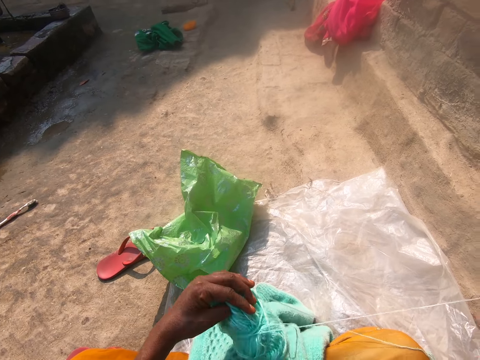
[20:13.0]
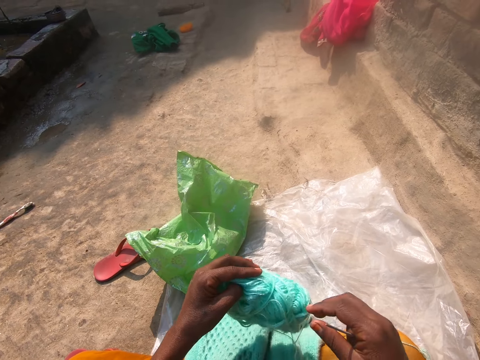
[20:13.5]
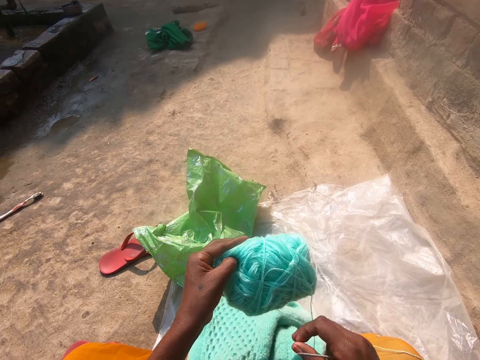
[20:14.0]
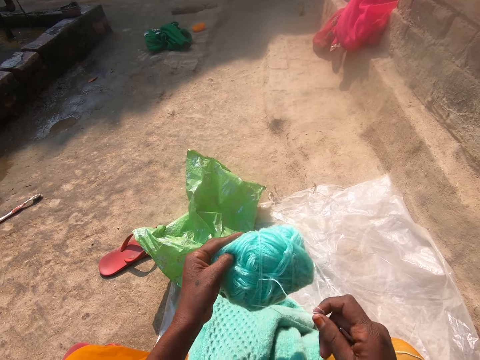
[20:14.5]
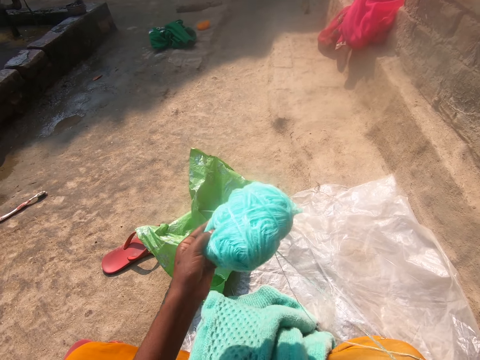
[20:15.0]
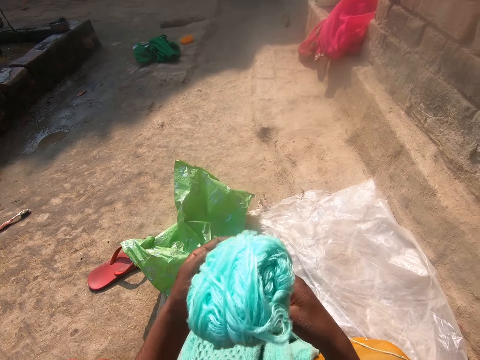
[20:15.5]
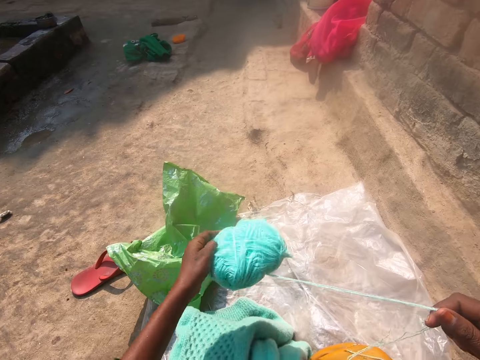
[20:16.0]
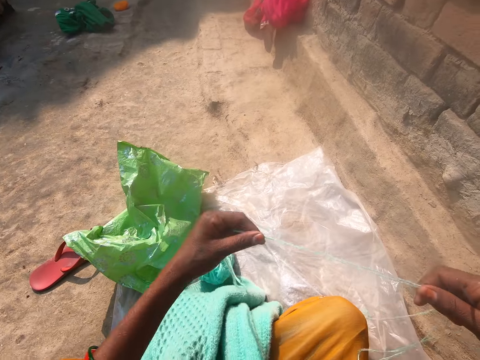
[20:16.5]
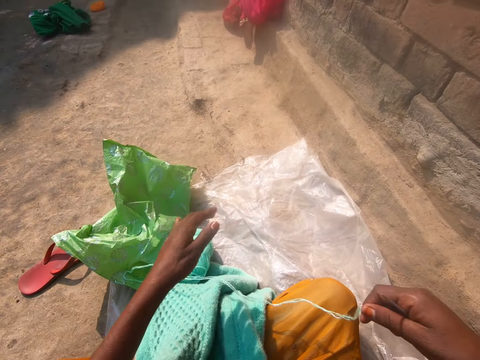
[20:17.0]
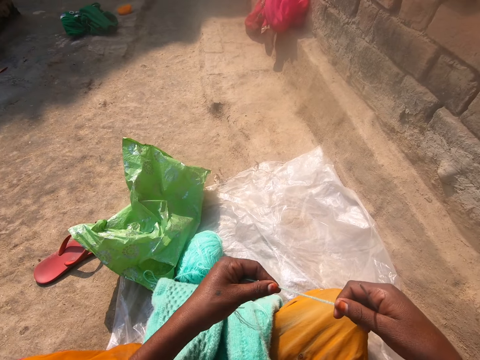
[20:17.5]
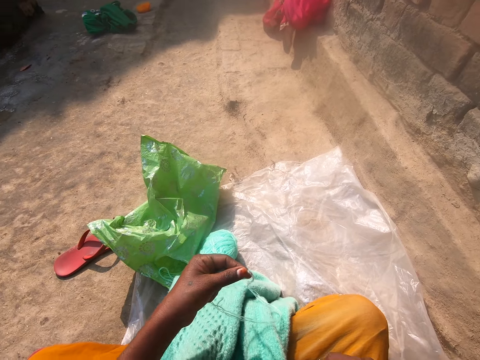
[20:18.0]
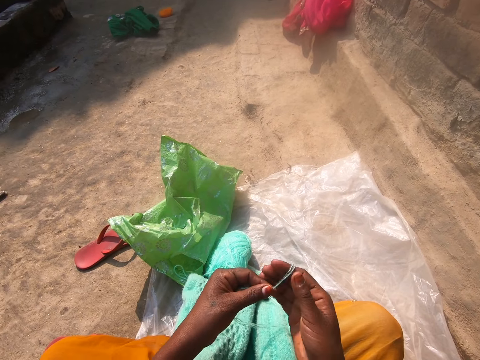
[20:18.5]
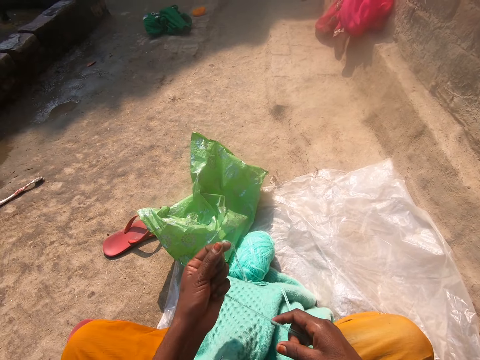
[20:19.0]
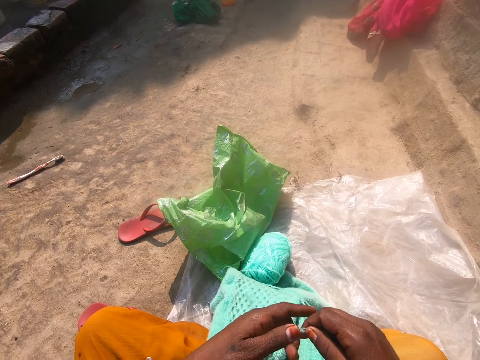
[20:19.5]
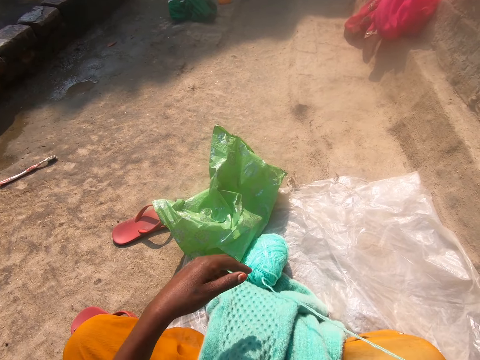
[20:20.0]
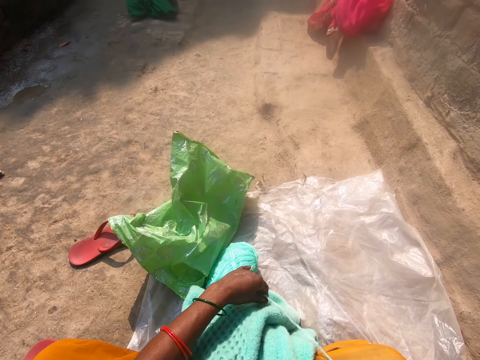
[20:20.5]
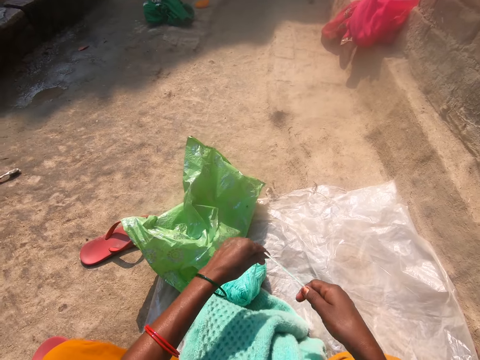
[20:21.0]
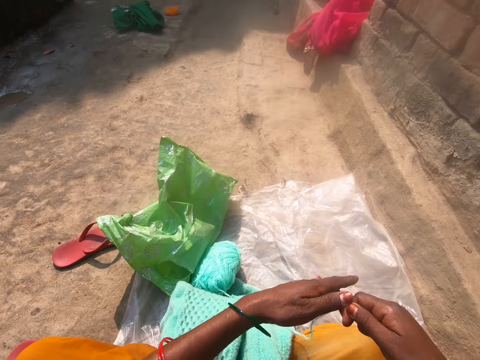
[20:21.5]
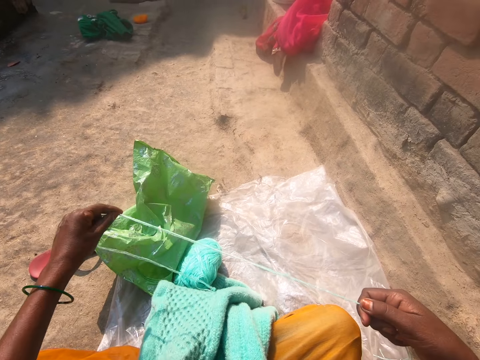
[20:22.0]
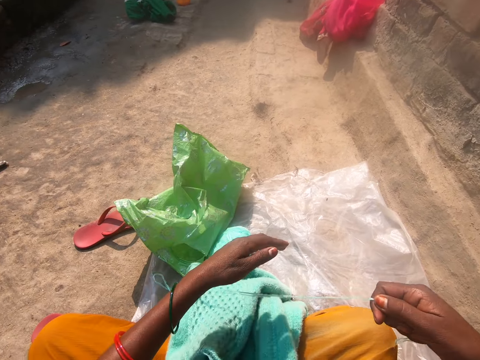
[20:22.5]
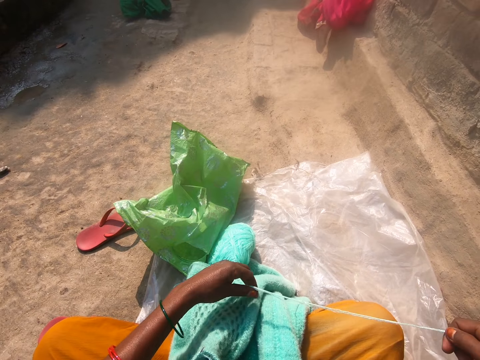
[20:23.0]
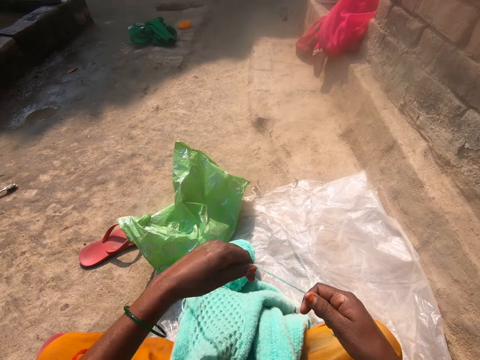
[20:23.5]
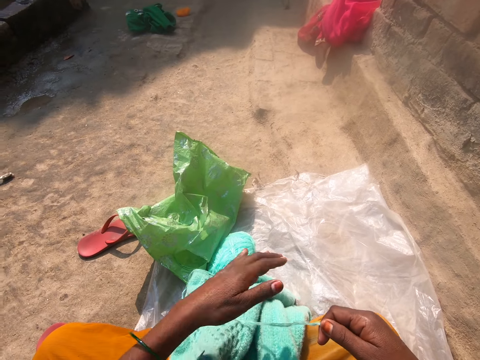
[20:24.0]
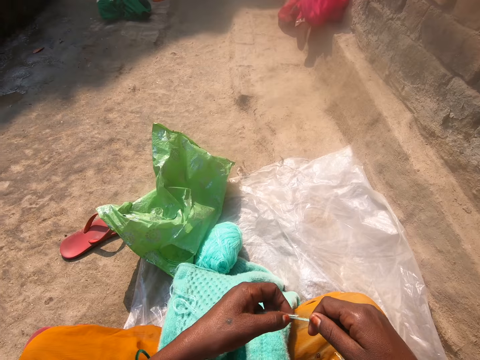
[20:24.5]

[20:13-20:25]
The camera wearer drops the yarn on the floor. She stretches the string. She drops the needle on her lap.

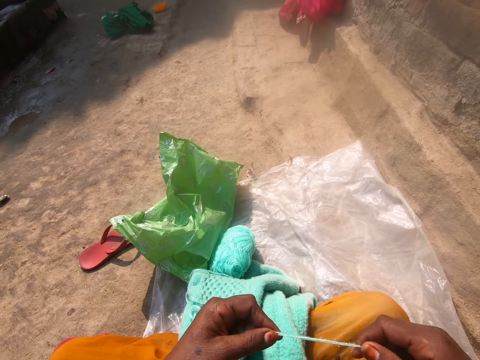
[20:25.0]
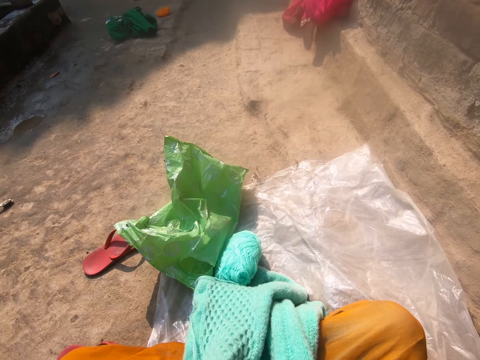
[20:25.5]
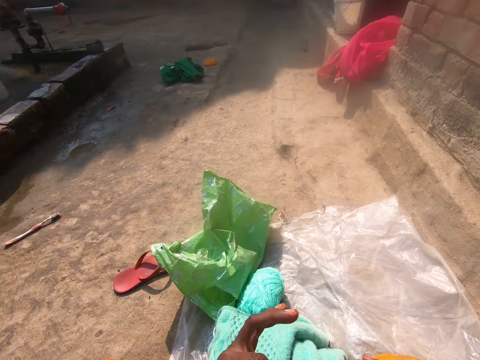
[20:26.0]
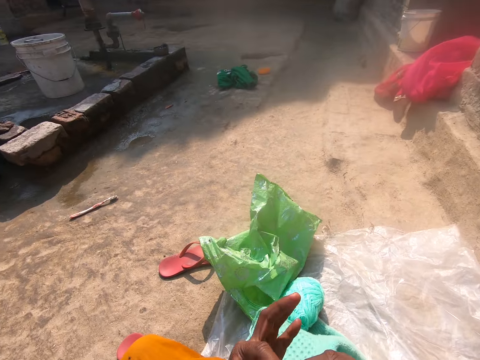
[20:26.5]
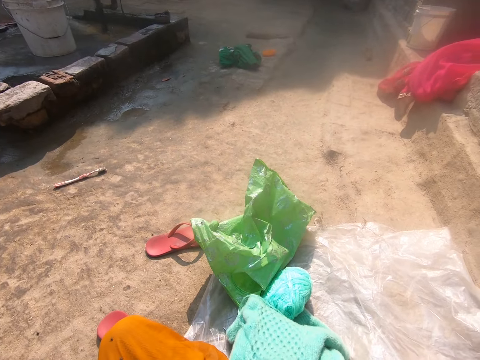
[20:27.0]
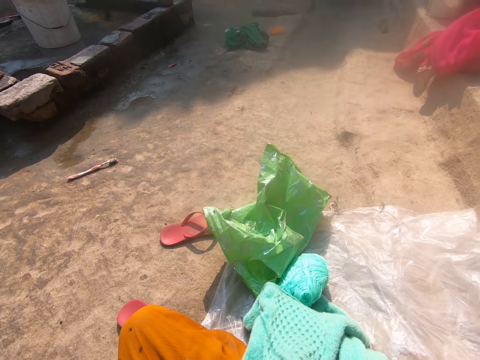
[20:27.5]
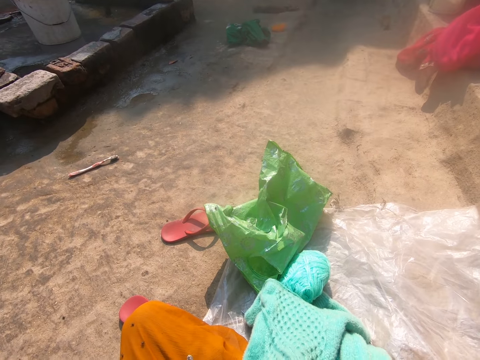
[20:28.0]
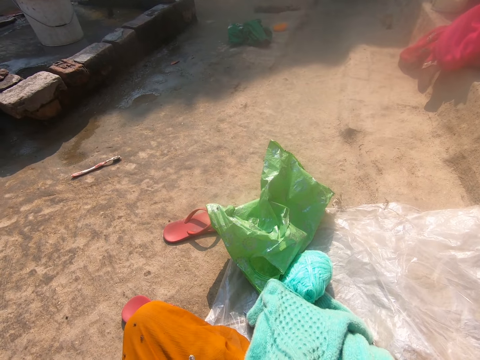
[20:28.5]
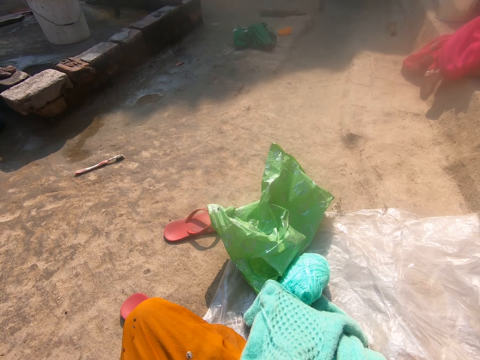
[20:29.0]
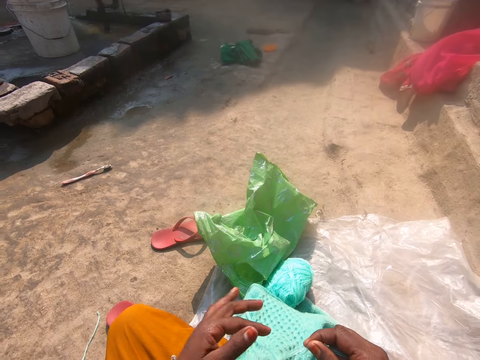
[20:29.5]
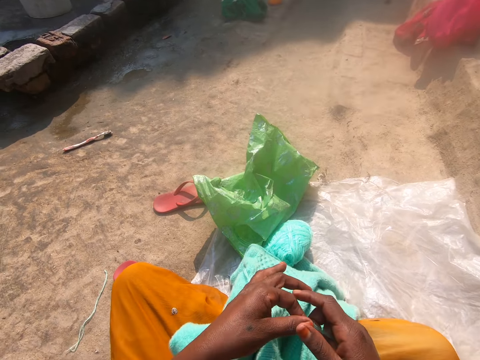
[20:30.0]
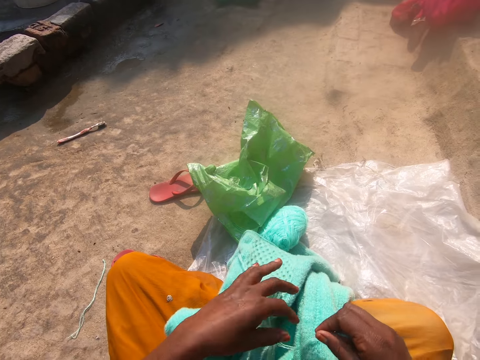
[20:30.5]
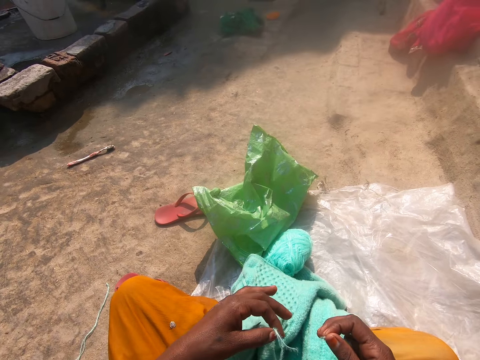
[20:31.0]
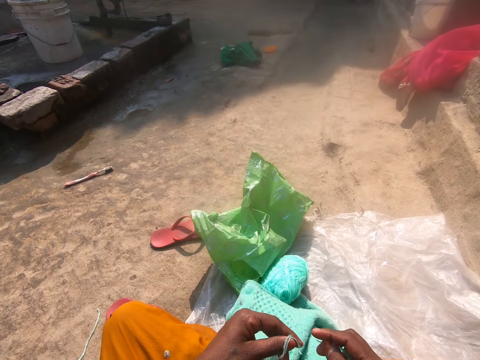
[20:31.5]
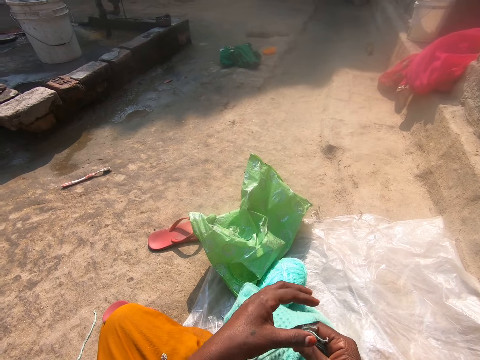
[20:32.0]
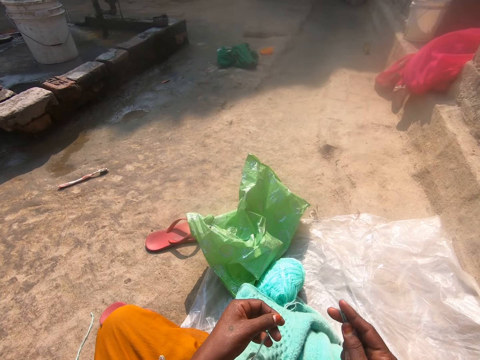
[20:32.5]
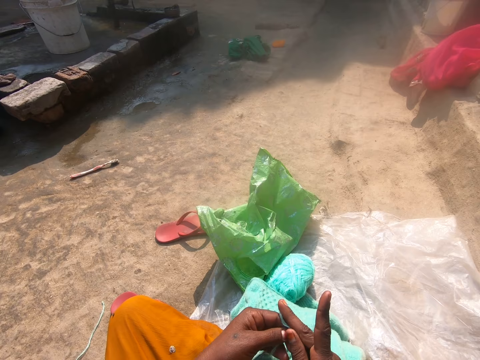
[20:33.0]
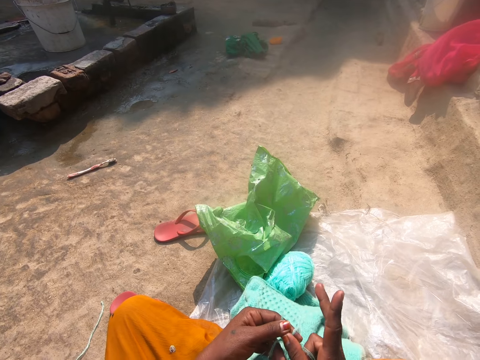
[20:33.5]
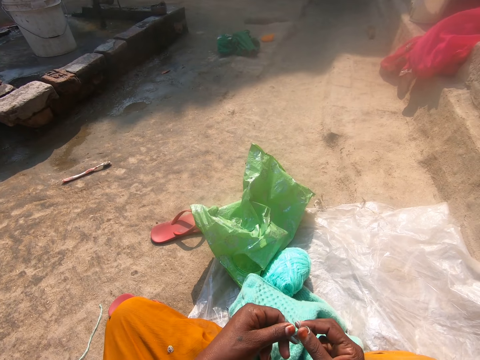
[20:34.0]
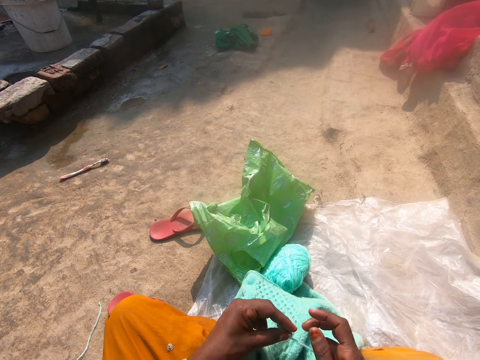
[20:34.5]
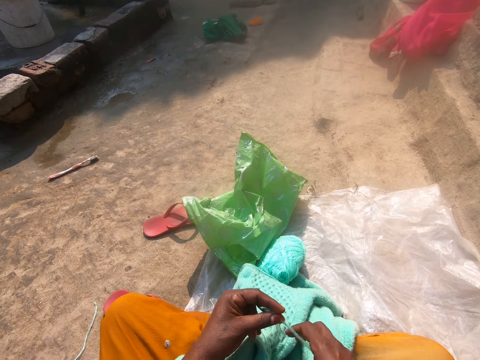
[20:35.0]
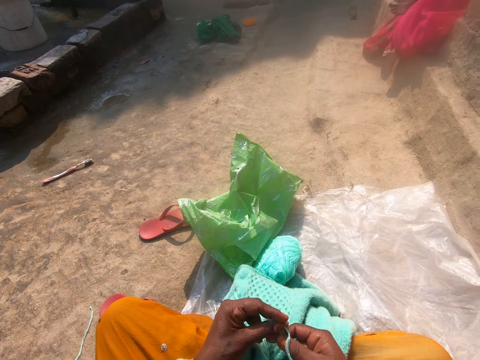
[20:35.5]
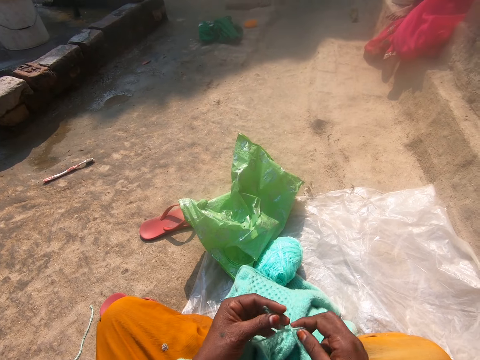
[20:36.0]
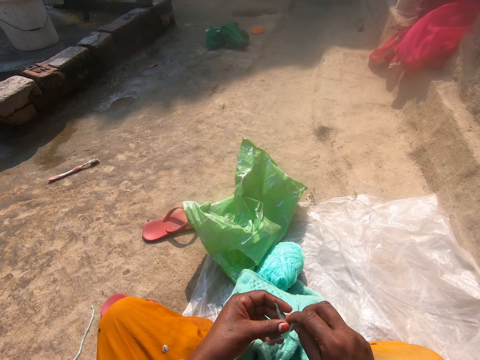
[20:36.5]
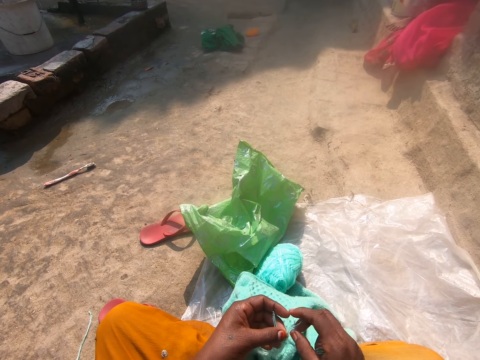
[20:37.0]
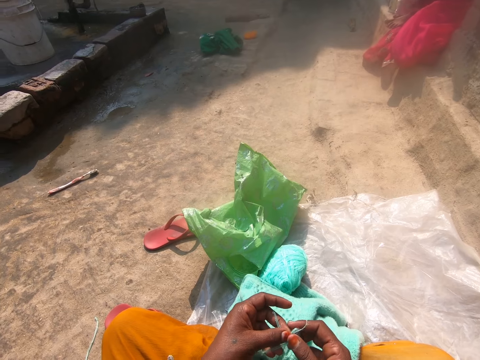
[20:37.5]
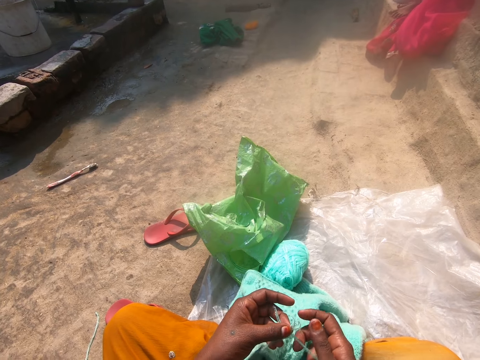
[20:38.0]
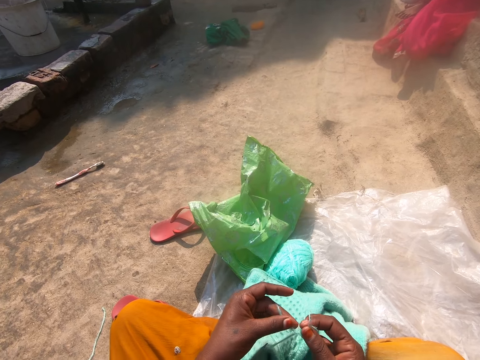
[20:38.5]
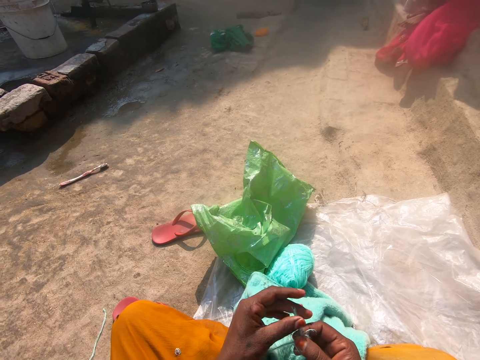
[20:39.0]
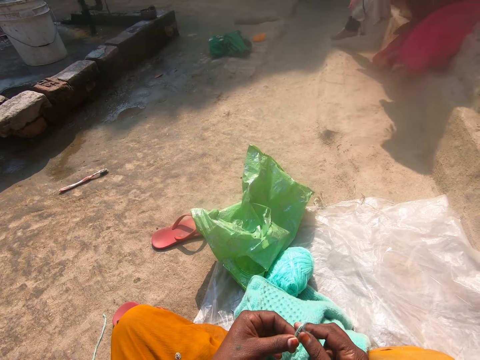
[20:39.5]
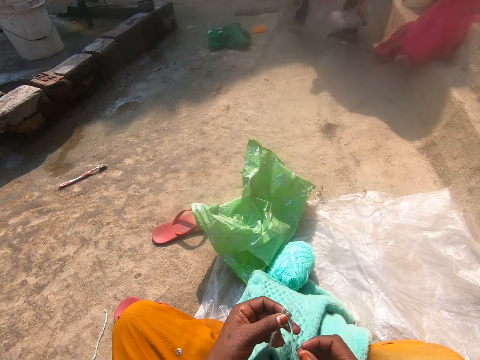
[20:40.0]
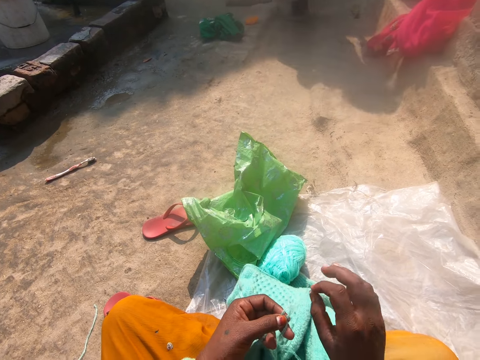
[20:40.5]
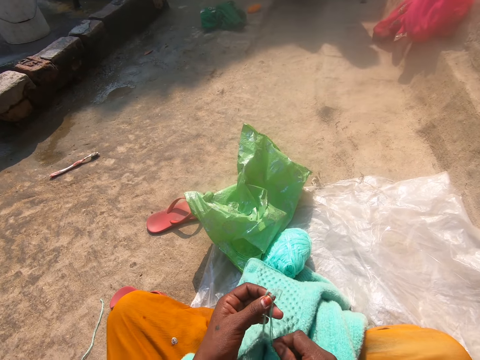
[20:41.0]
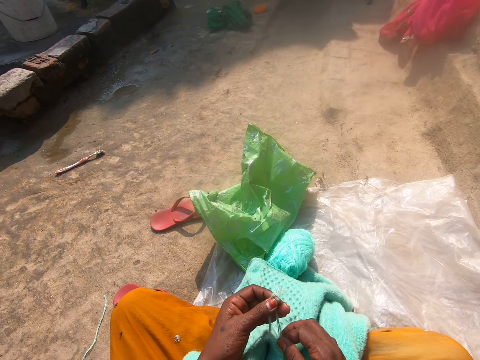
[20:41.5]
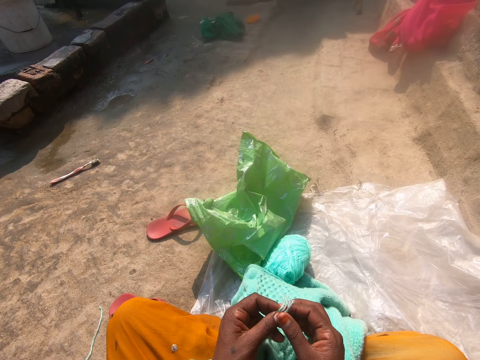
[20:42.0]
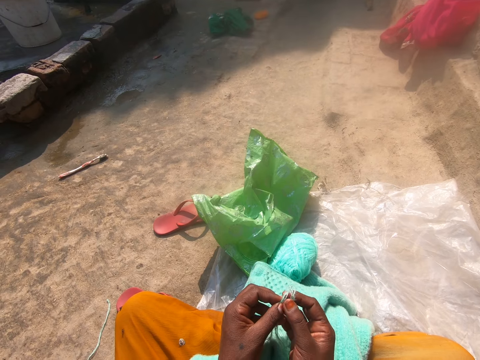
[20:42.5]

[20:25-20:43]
The camera wearer cuts the yarn with her teeth. She knots the yarn together.
